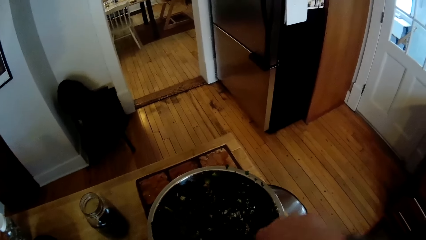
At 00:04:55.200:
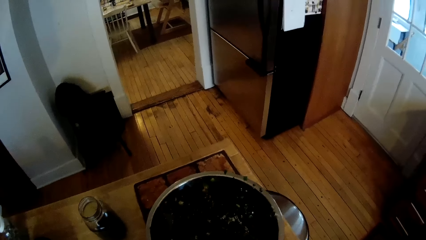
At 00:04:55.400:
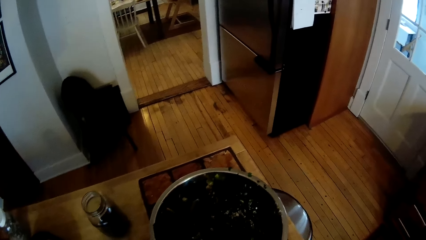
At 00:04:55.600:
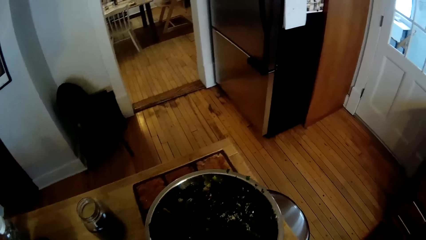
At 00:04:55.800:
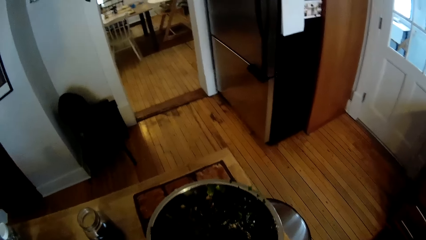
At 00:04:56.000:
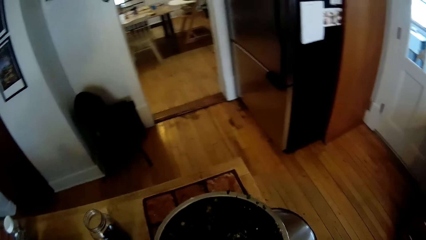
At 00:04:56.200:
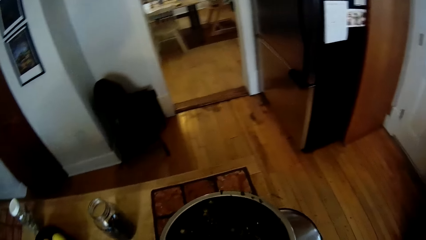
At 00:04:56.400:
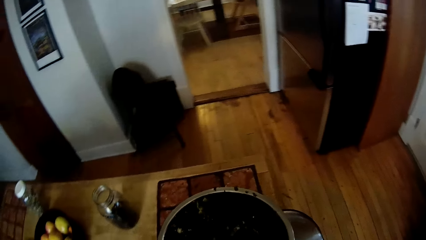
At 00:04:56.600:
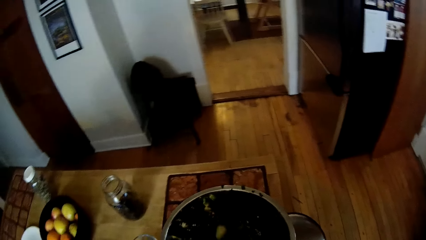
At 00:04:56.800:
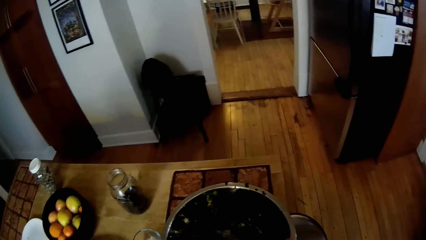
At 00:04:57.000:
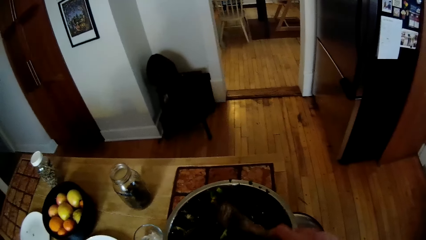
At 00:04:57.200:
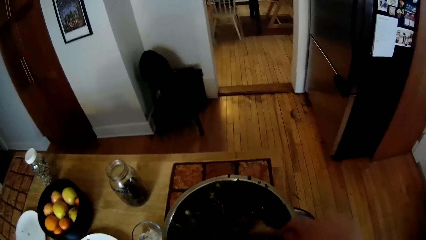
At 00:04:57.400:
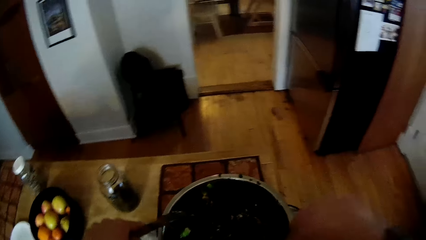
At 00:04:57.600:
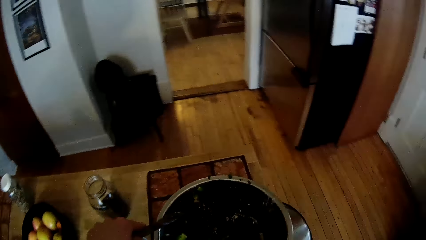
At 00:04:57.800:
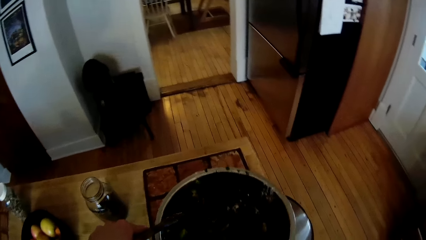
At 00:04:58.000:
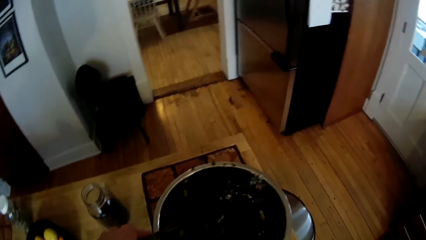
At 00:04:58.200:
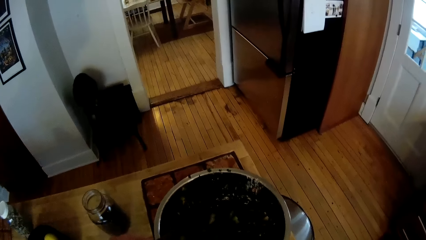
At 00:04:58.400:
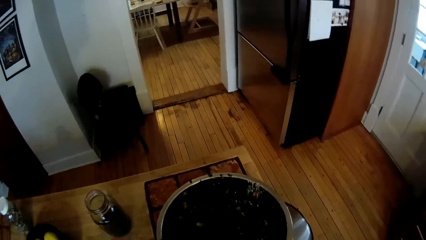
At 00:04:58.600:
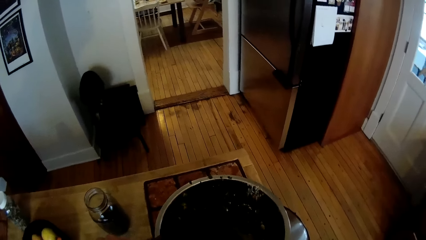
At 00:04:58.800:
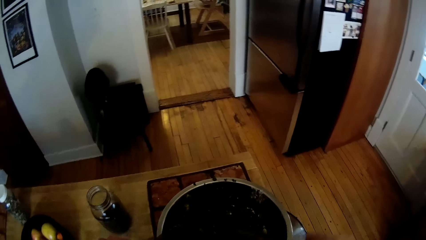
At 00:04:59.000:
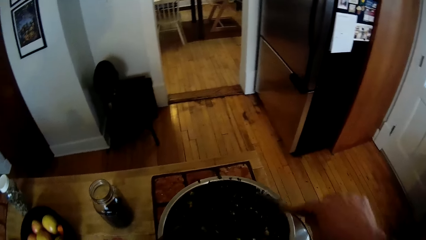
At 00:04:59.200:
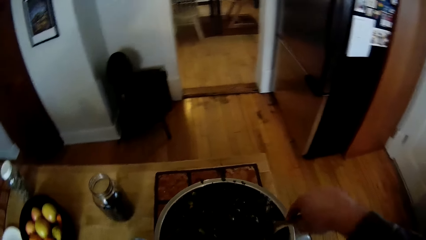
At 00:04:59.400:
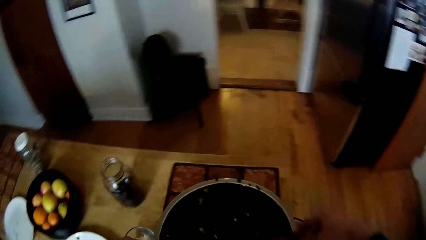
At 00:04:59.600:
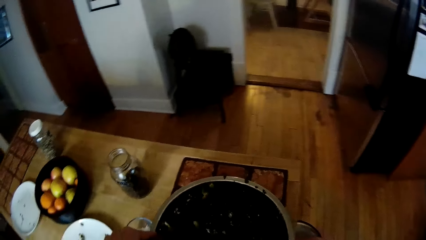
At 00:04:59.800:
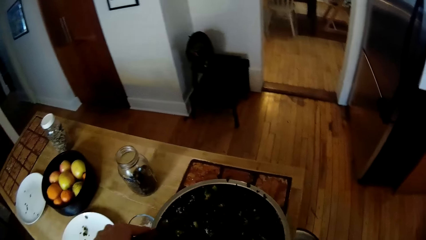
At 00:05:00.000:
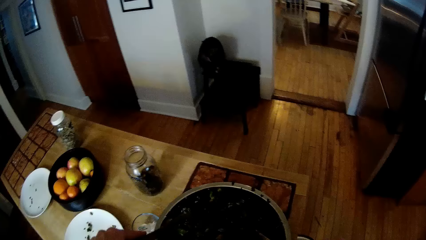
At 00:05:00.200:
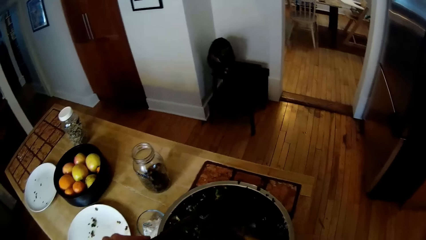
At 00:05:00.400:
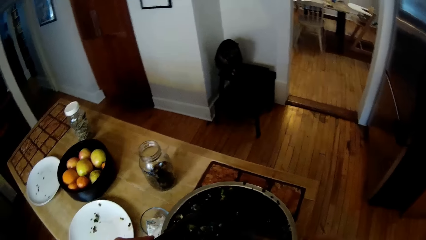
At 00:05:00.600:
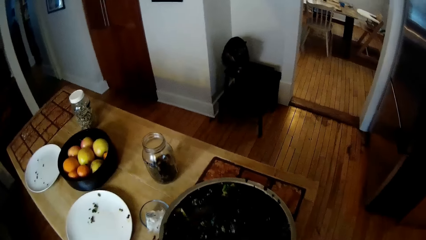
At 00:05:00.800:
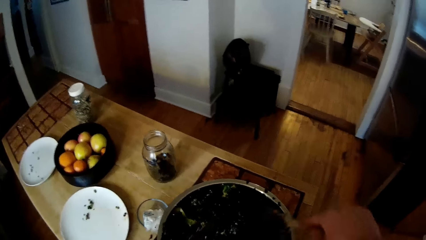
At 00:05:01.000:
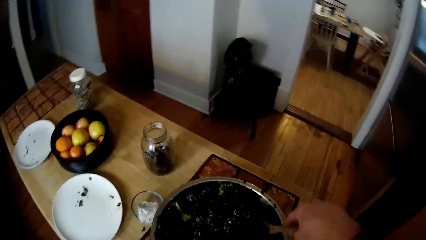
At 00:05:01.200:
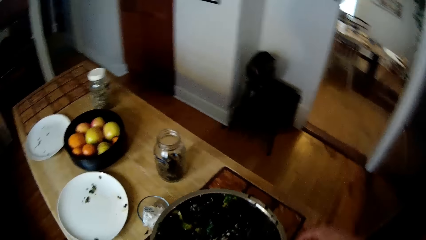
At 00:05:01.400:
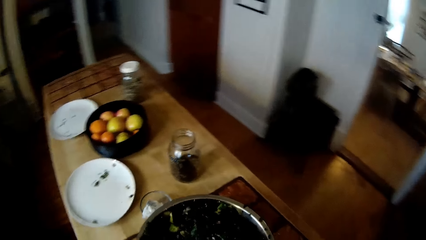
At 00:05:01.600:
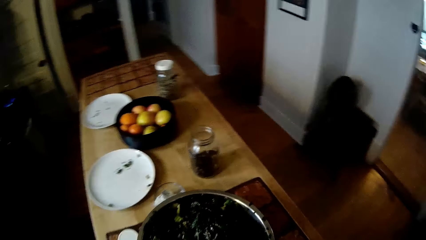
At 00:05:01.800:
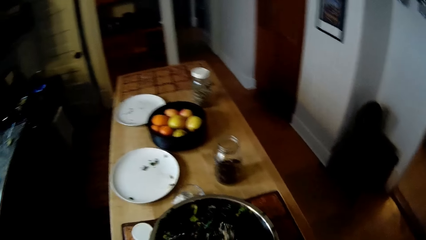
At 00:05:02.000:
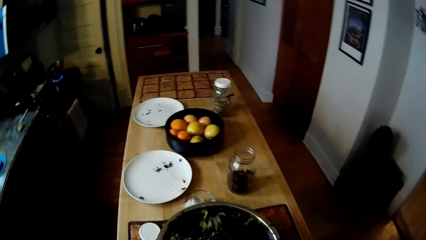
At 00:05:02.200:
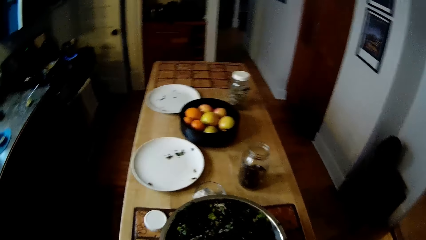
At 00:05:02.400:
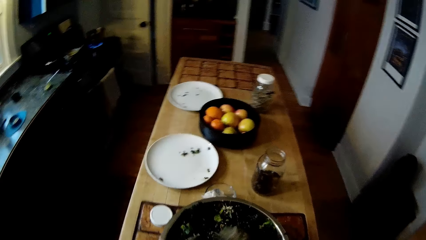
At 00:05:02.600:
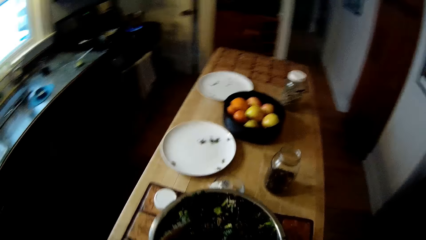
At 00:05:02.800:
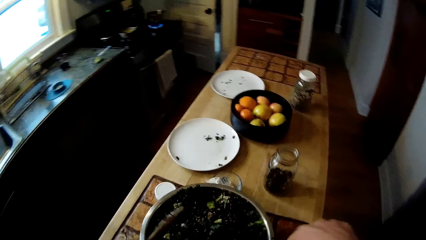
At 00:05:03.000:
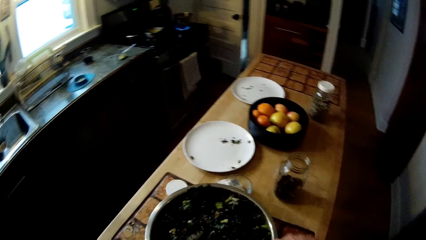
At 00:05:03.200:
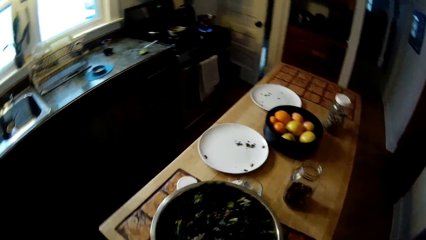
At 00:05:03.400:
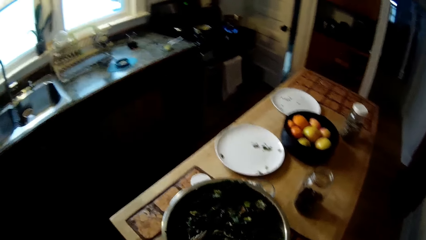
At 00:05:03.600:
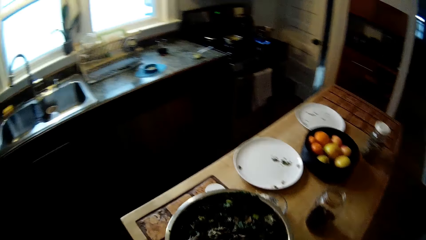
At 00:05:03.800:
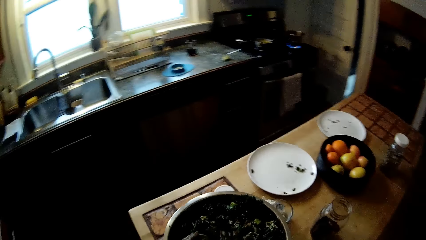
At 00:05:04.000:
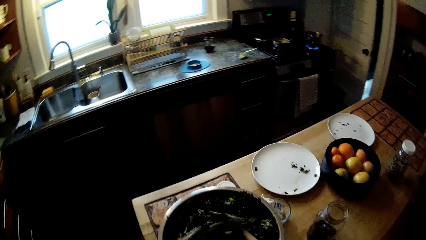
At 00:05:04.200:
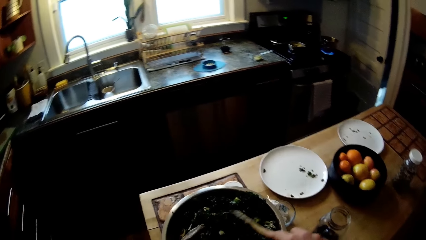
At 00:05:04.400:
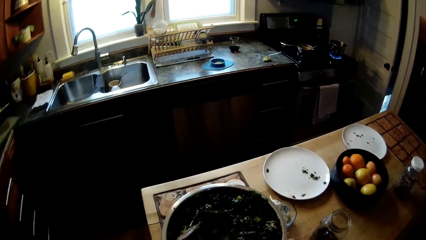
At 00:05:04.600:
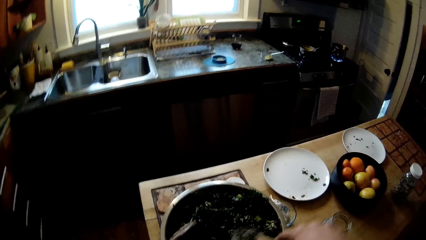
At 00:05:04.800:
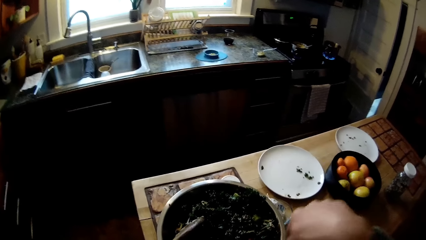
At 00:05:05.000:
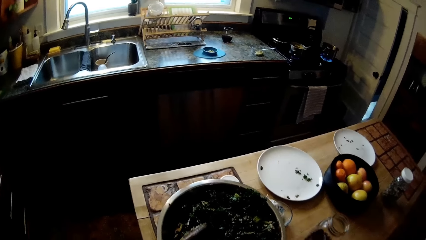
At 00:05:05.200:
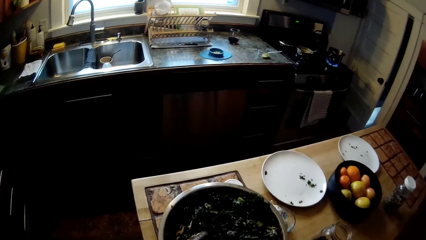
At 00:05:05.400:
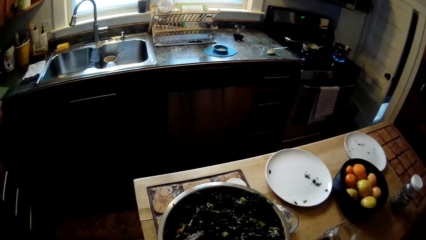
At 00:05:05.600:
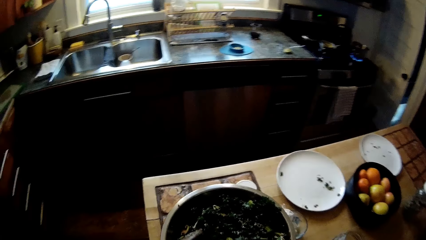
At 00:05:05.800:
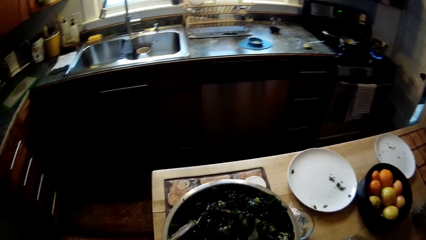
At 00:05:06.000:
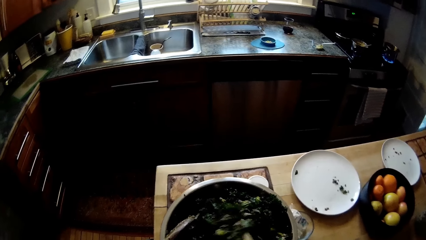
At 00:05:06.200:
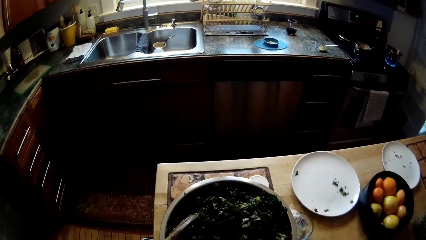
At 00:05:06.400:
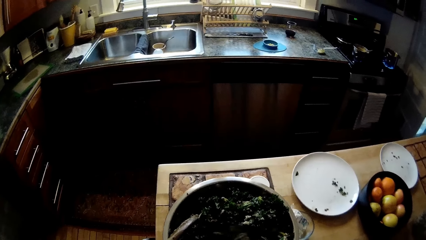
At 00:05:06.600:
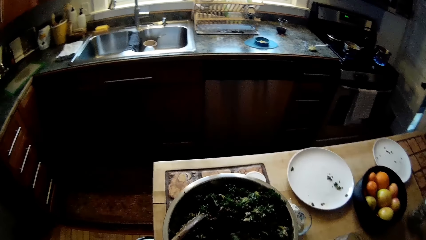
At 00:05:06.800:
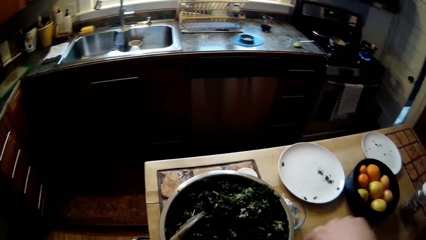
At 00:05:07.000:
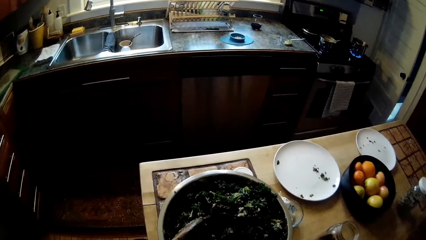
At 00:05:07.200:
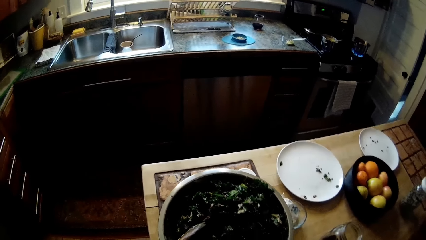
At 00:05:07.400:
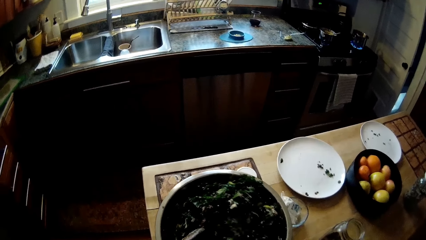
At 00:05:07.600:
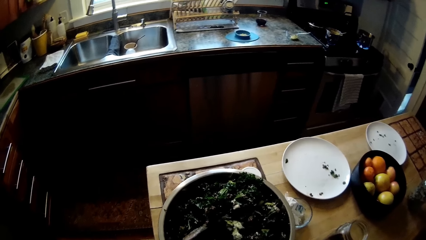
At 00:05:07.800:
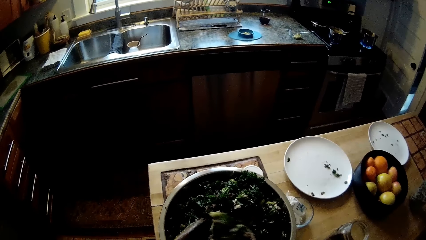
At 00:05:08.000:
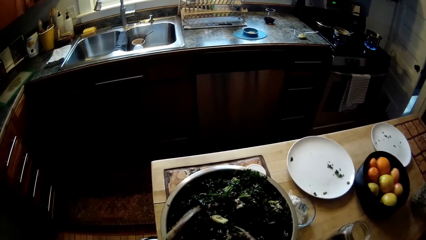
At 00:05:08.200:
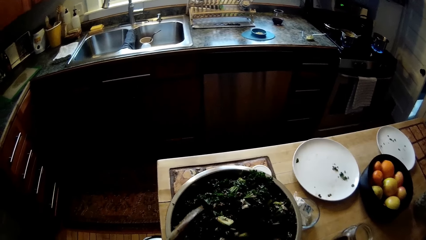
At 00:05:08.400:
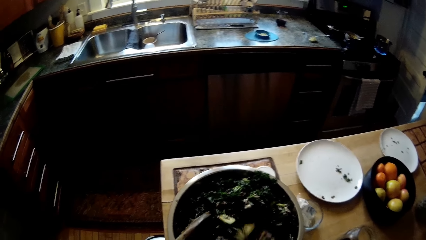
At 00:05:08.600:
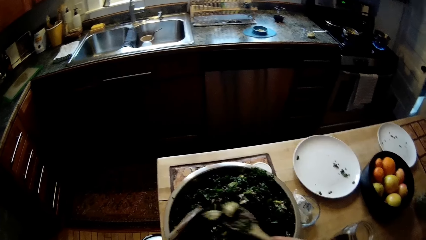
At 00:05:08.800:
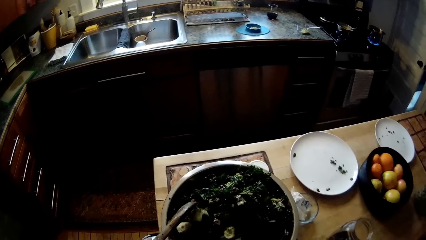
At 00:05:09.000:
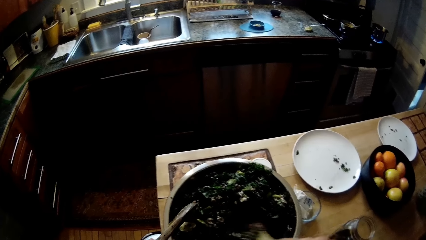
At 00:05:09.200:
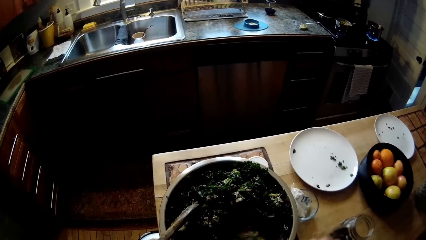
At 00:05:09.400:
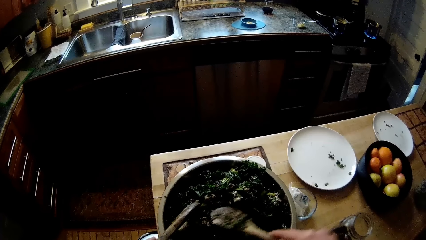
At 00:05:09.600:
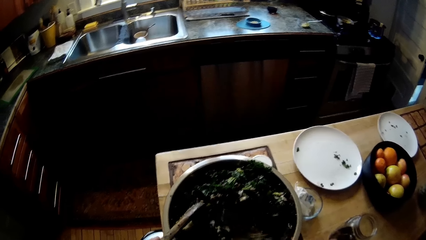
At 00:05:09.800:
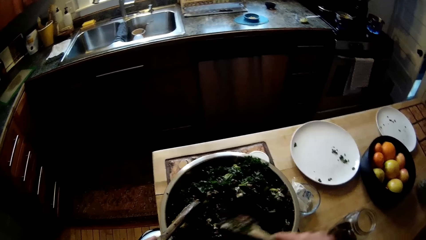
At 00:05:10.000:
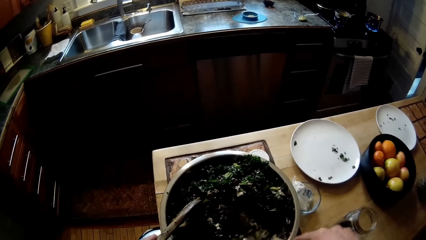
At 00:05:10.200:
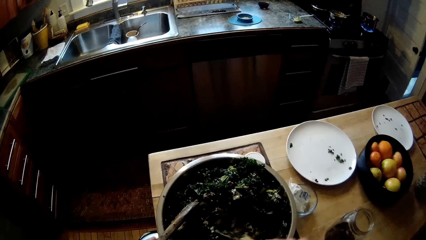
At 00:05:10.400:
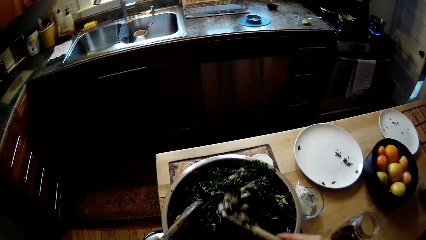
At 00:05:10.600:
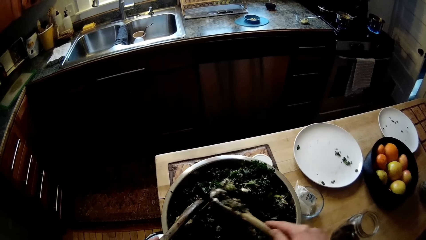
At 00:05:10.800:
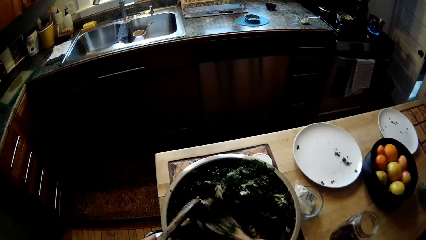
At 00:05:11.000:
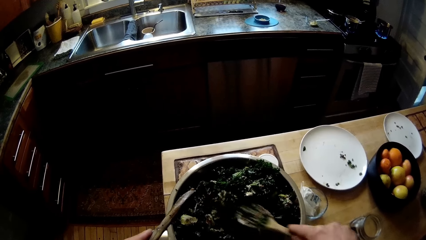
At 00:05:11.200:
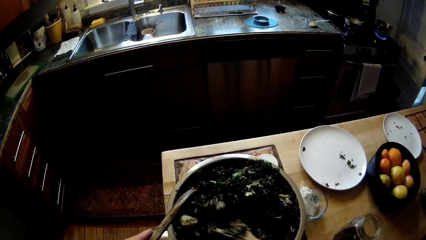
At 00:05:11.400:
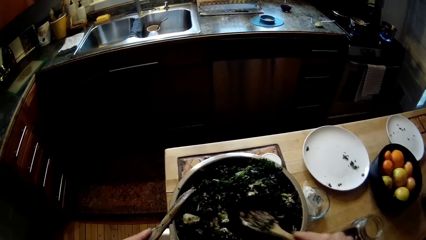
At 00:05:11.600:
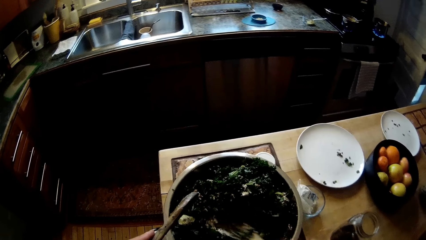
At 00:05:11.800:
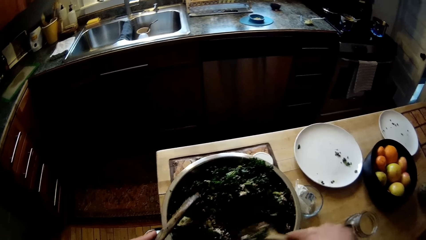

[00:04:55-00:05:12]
The camera wearer mixes the food with a spoon. He holds the wooden spoon with his left hand.
